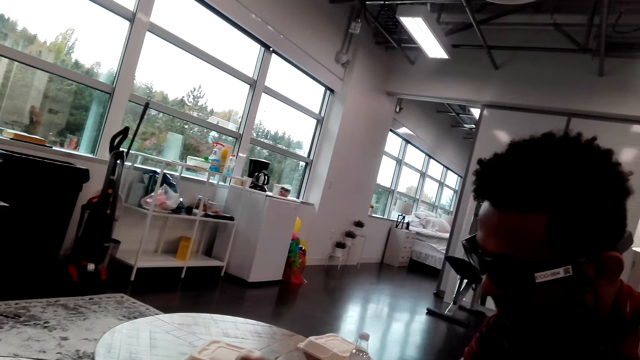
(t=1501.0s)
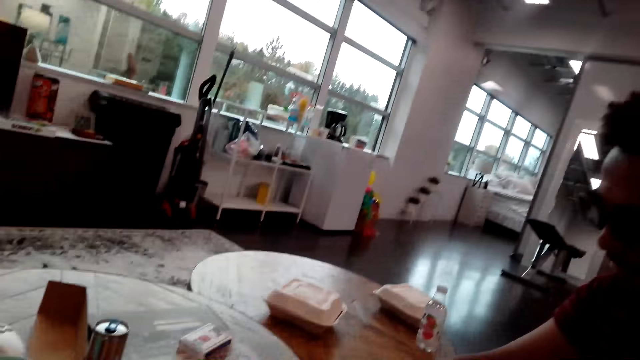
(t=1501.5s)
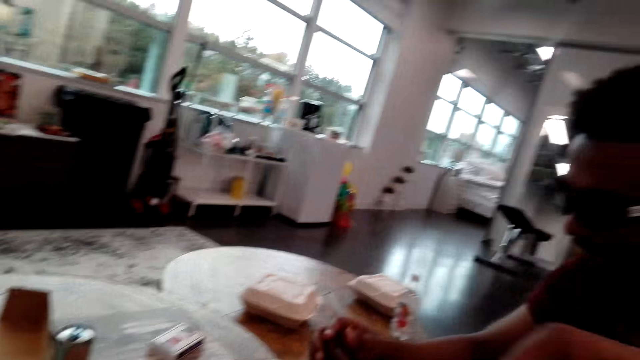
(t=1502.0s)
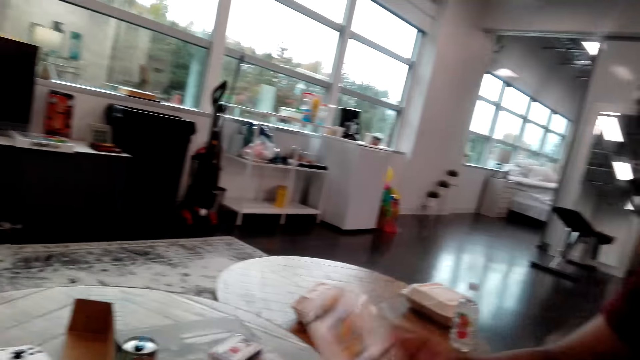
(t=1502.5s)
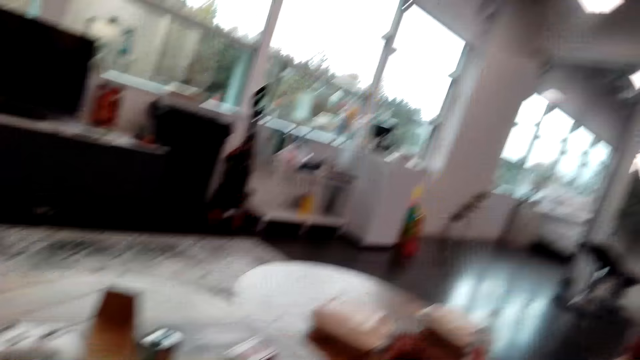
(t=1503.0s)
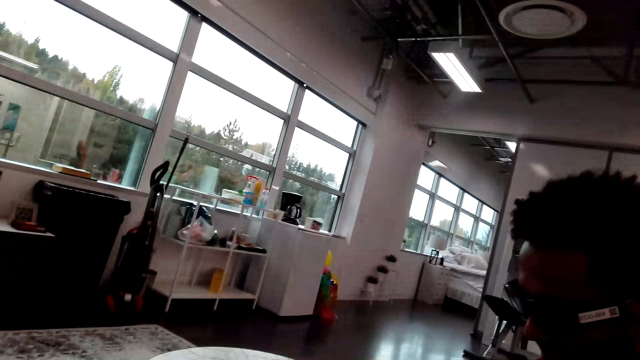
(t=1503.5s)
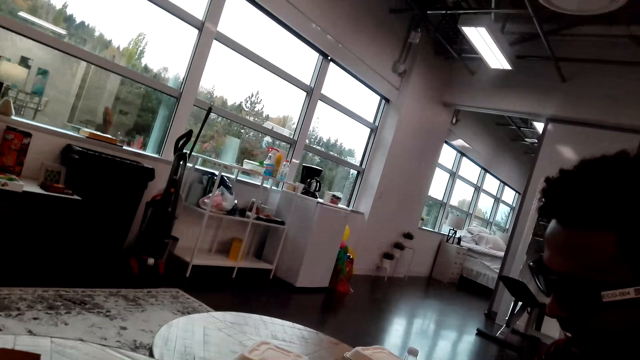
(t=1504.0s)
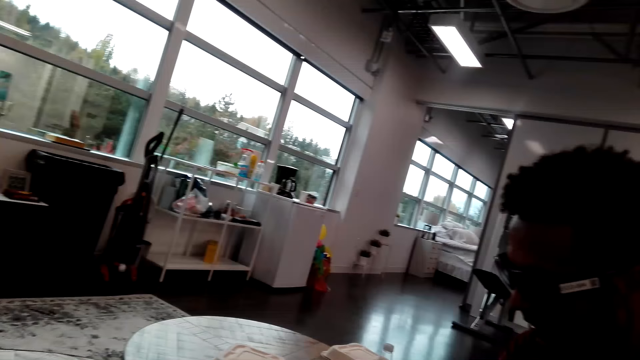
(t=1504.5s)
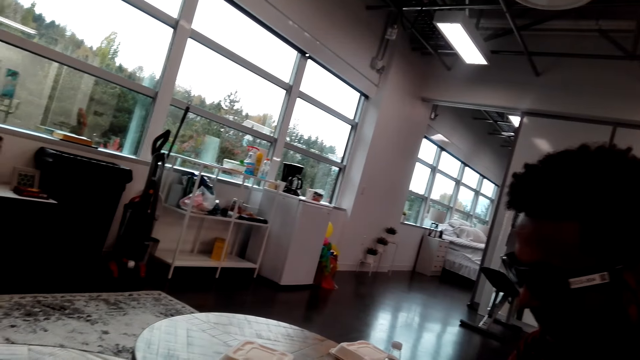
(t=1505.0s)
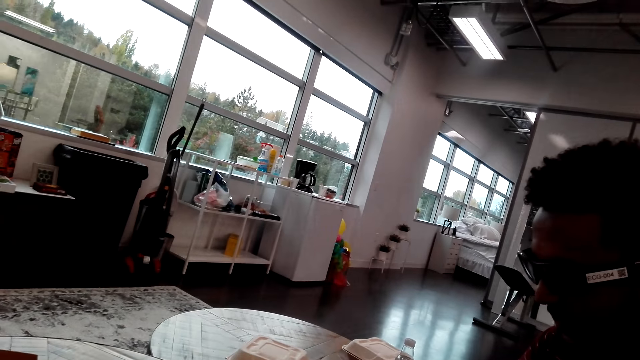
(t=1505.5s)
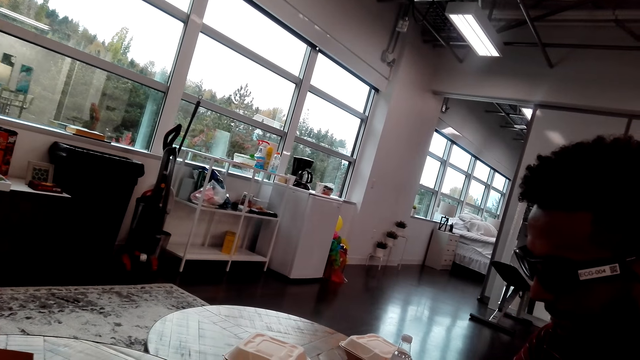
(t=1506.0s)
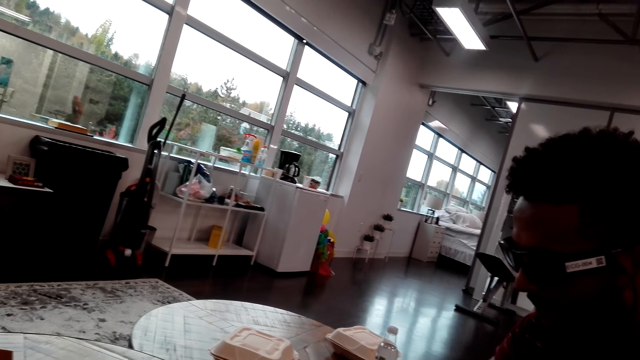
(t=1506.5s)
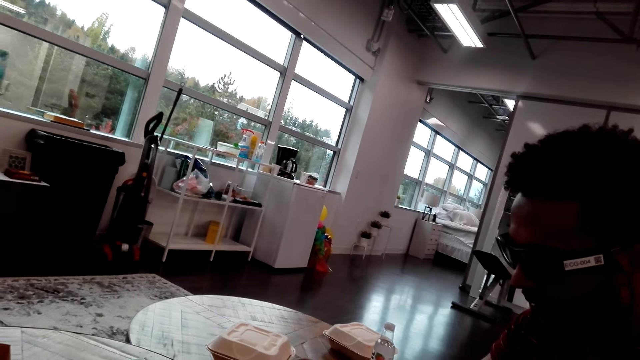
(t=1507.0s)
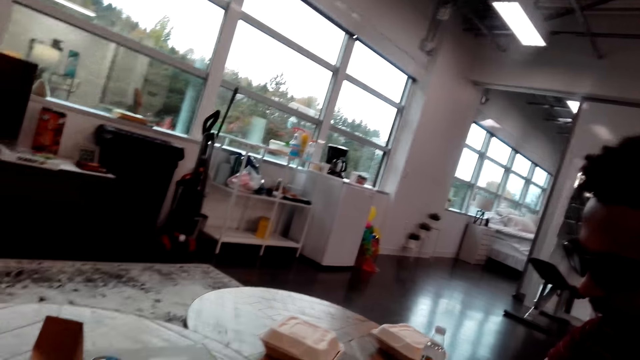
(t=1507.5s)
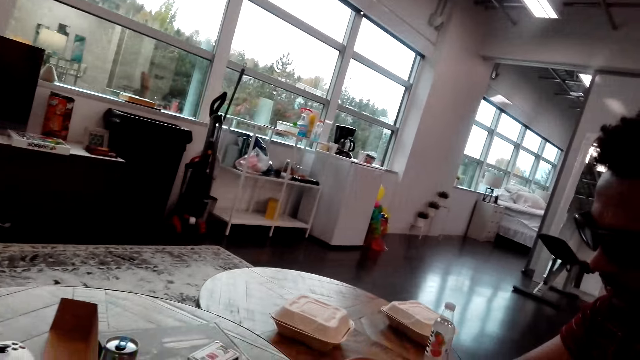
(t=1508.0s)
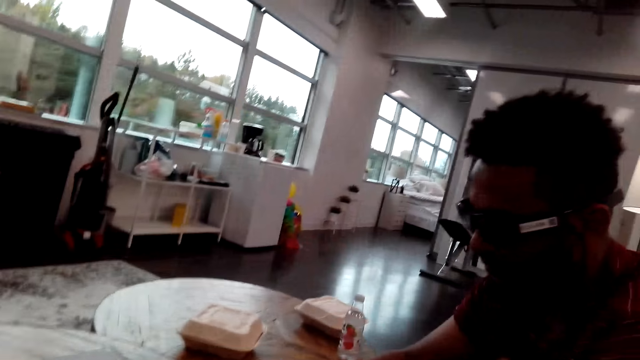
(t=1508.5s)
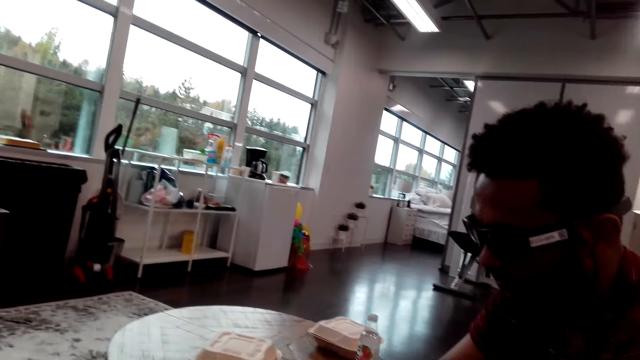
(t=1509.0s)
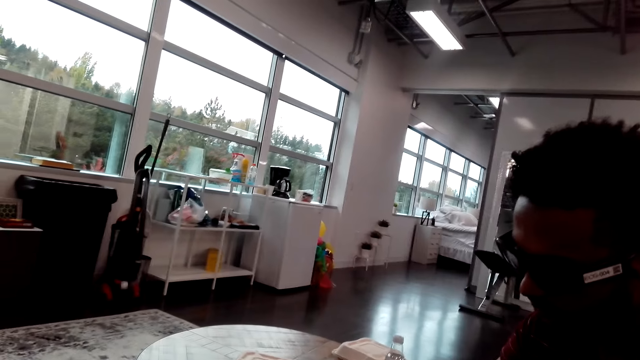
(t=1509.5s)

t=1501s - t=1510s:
A man plays the card. The camera wearer drops a playing card on the table. The man arranges the cards.

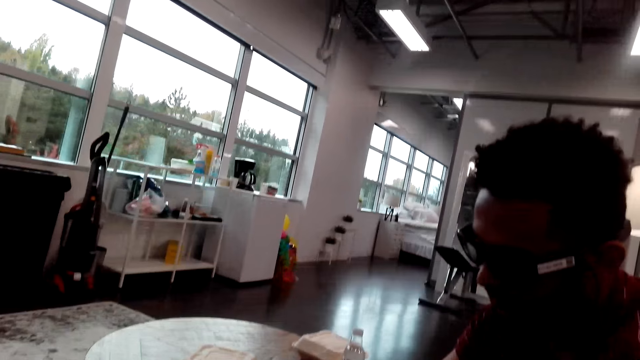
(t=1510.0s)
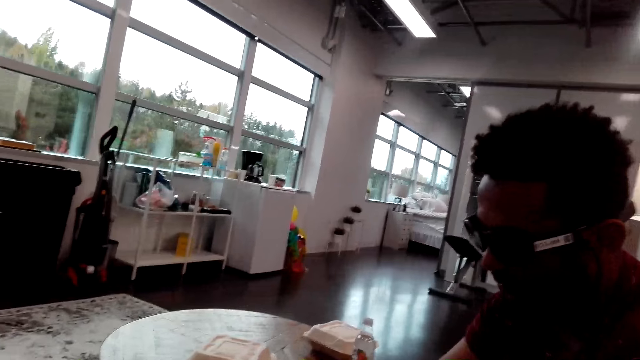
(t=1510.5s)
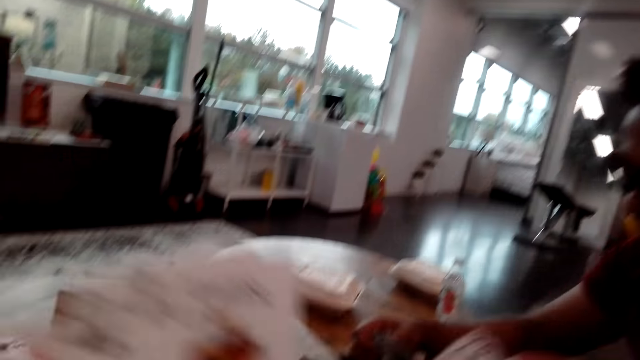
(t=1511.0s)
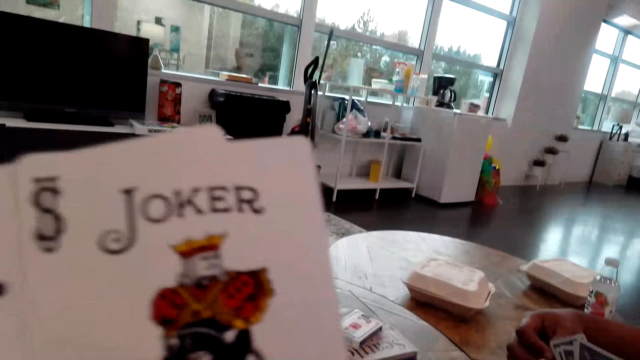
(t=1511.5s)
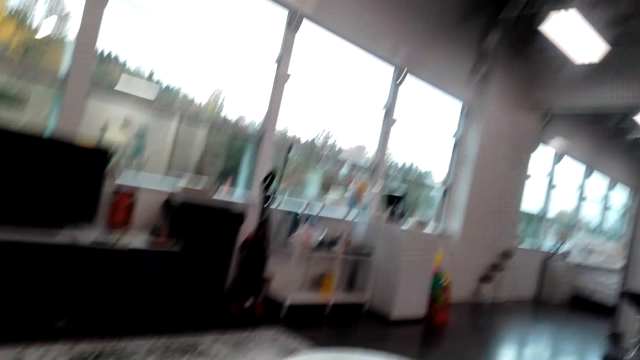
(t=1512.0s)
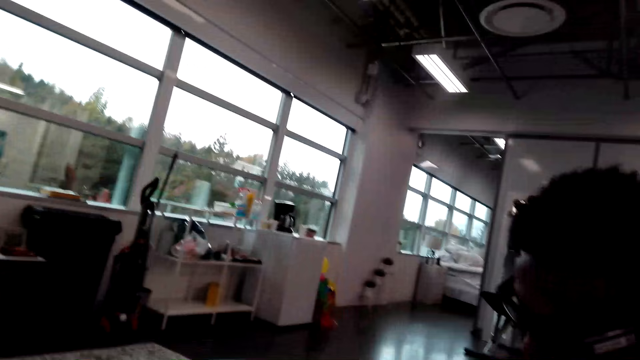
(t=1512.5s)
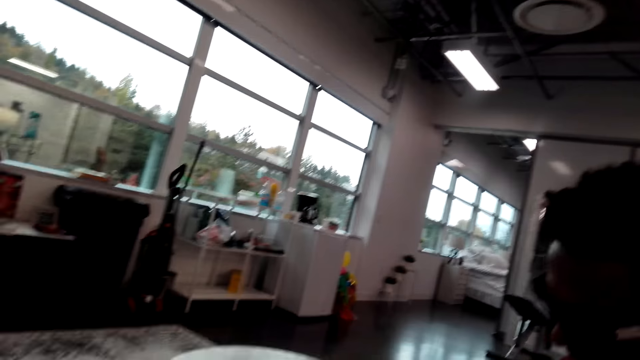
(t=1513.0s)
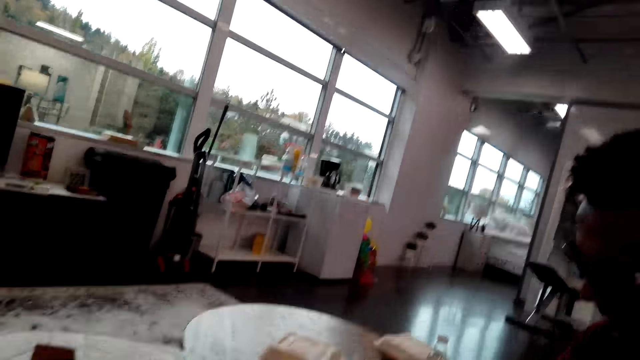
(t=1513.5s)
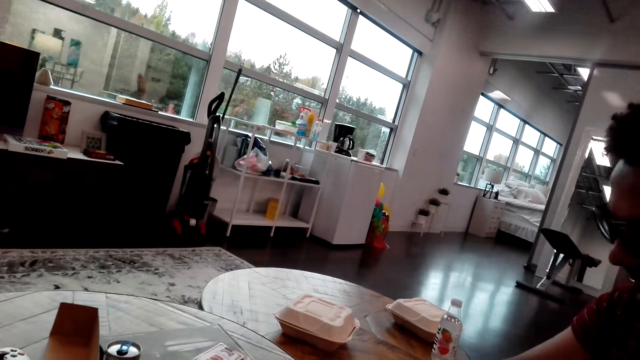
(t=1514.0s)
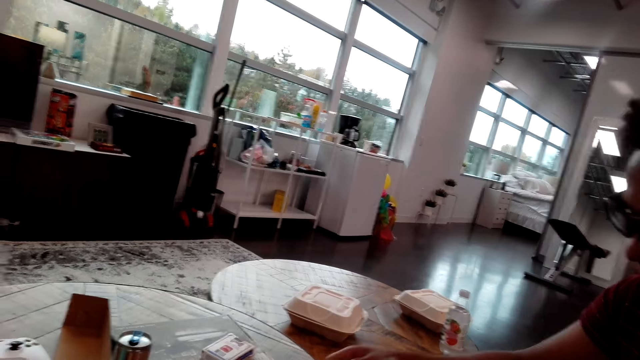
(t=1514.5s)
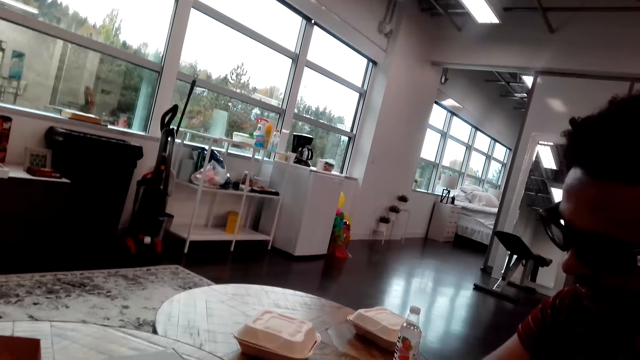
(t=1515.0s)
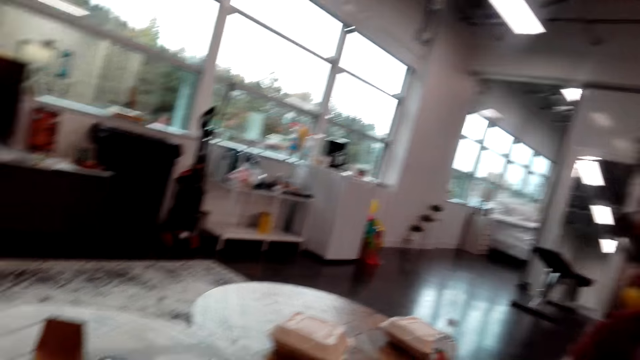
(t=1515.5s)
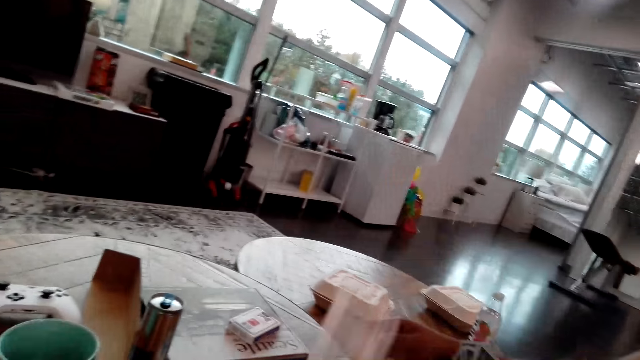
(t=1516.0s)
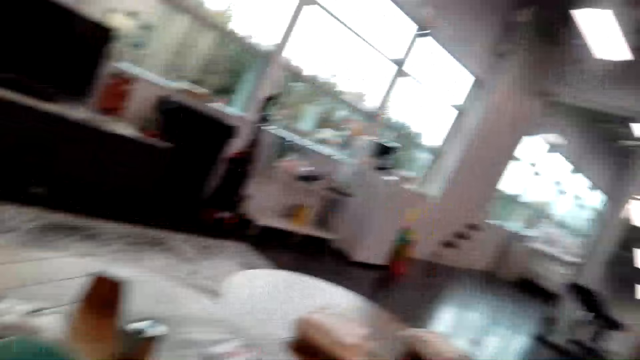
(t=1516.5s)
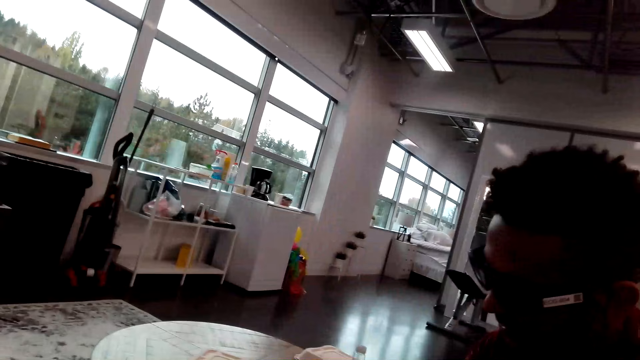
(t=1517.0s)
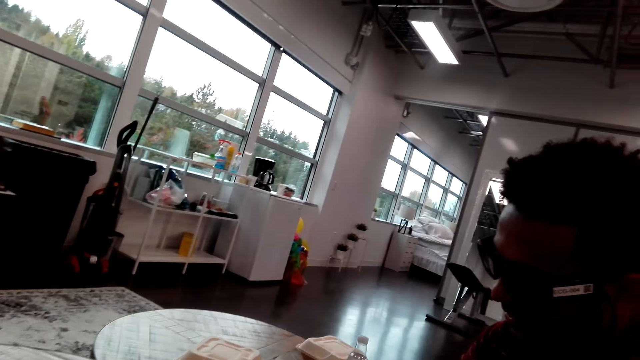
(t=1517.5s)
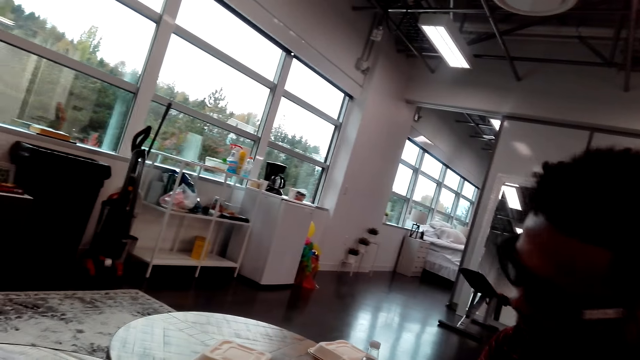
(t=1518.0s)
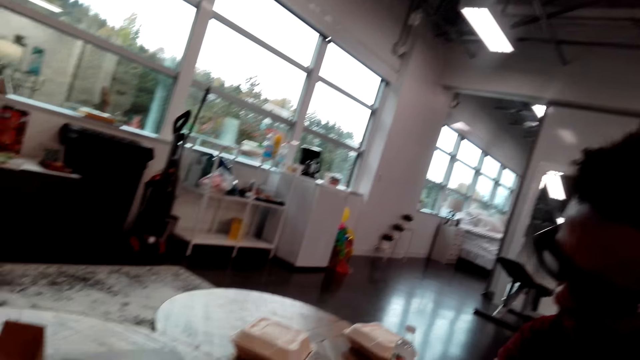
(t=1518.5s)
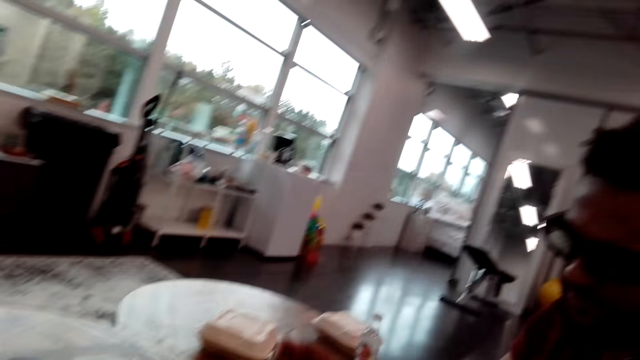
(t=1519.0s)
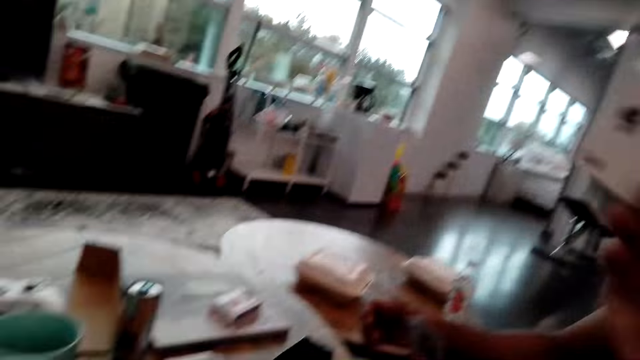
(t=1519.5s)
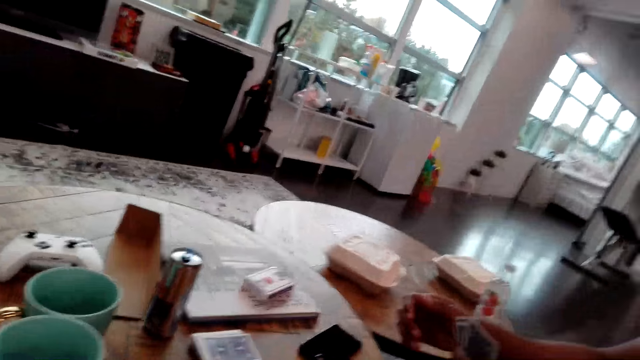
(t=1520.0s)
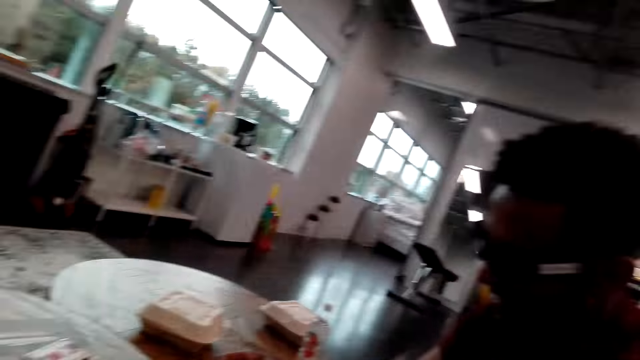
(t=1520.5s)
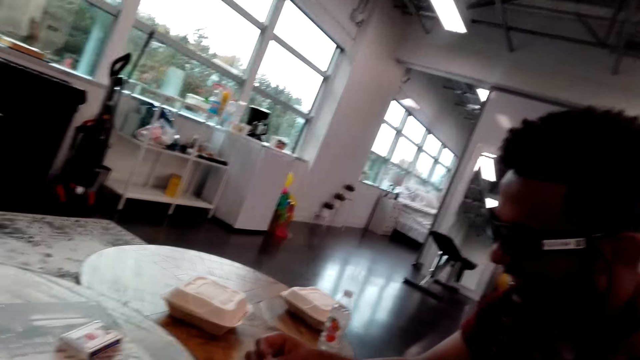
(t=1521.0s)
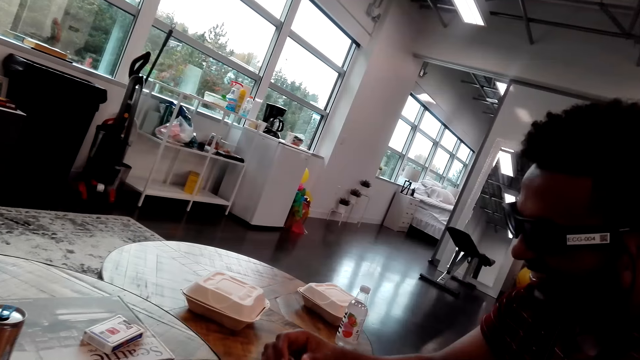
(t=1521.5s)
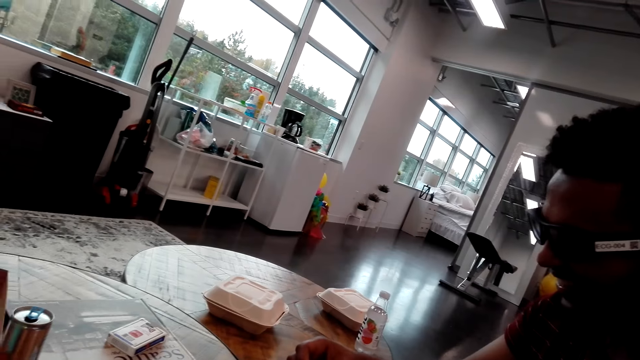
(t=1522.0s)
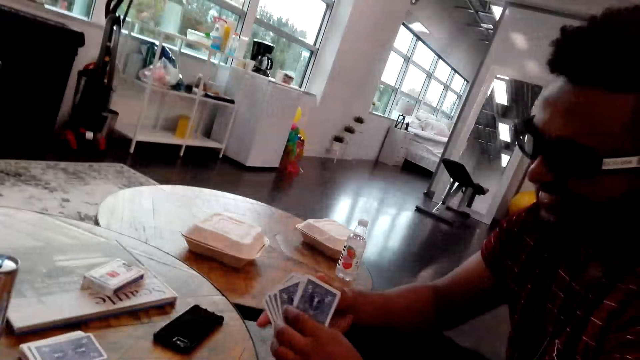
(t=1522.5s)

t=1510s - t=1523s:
The camera wearer plays the card. A man plays the card. The camera wearer drops a playing card on the table. The man drops a playing card on the table. The camera wearer drops a playing card on the table. The man arranges the cards.
